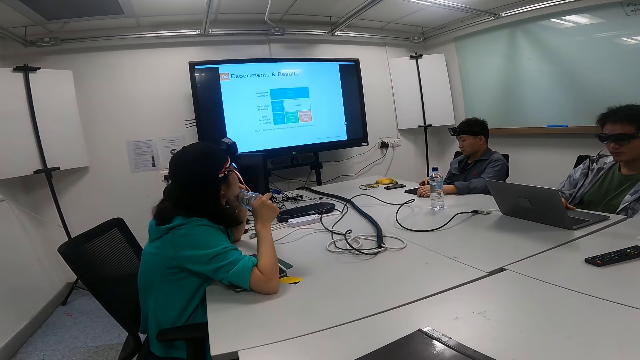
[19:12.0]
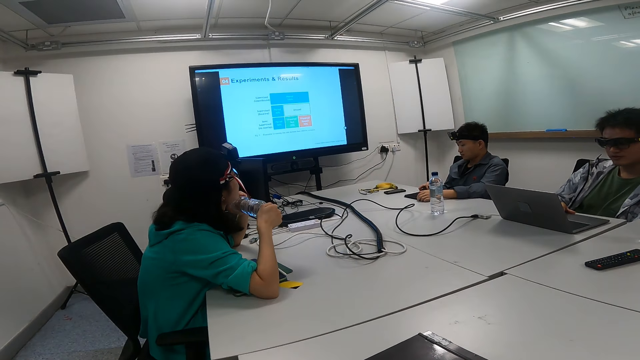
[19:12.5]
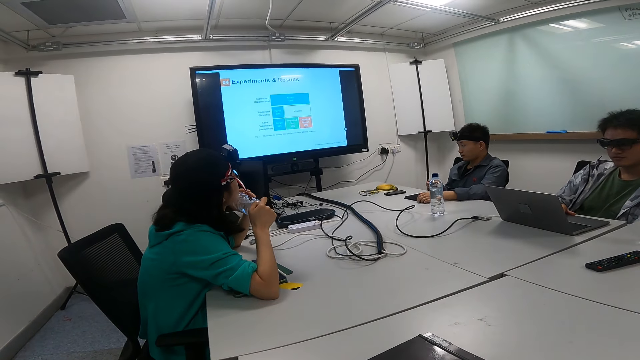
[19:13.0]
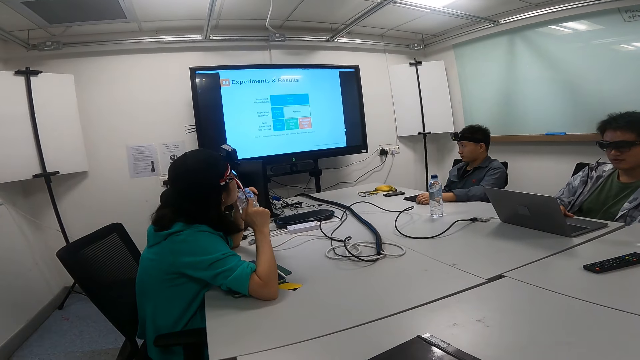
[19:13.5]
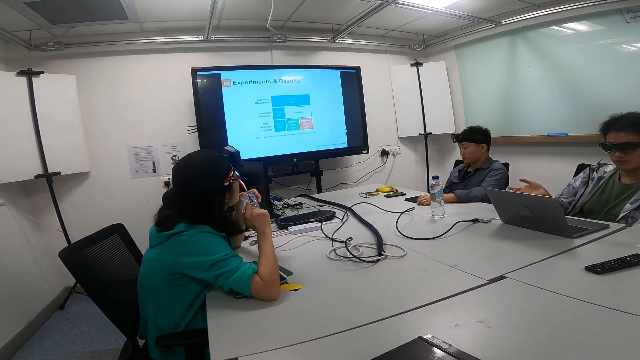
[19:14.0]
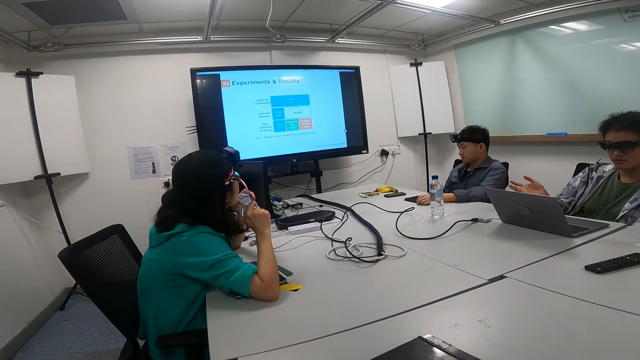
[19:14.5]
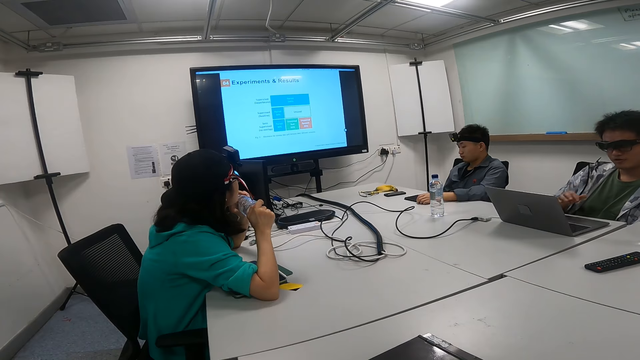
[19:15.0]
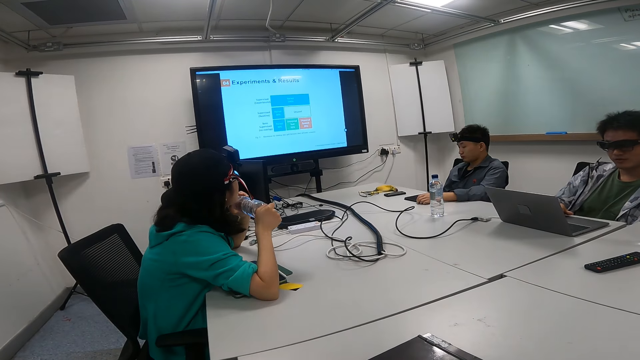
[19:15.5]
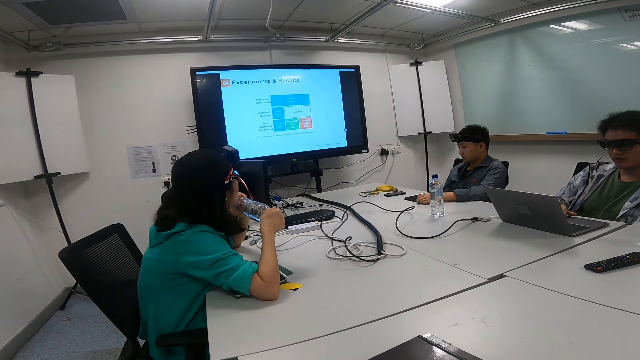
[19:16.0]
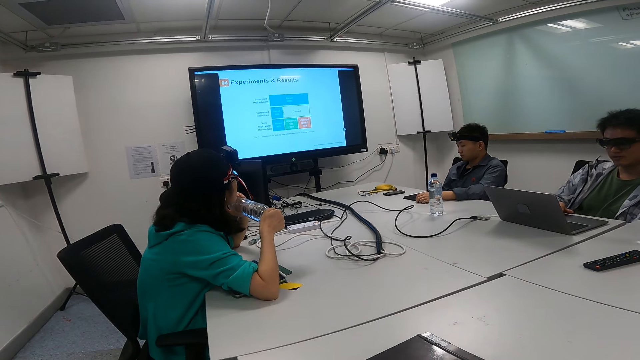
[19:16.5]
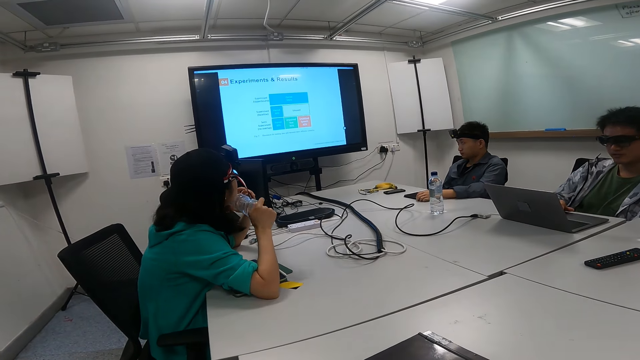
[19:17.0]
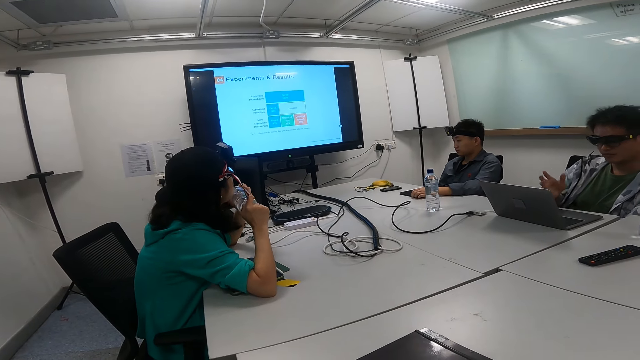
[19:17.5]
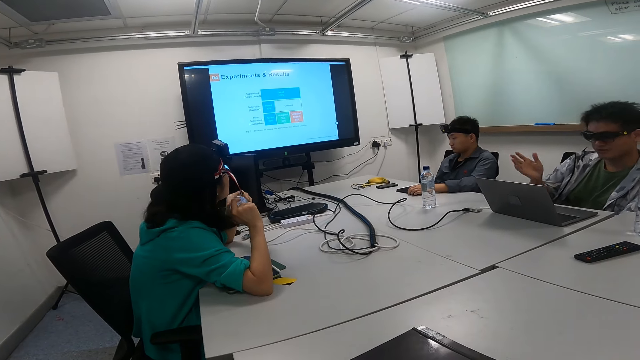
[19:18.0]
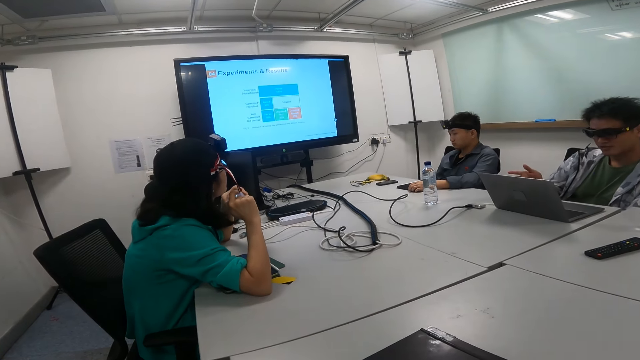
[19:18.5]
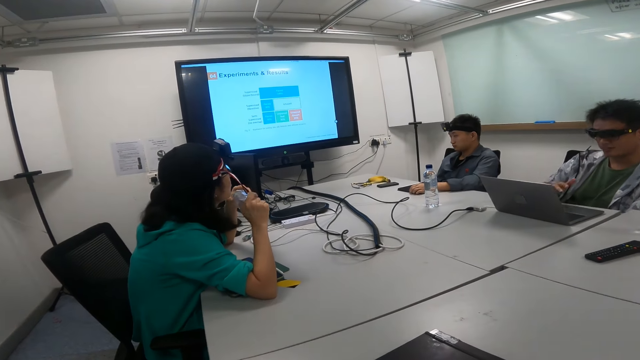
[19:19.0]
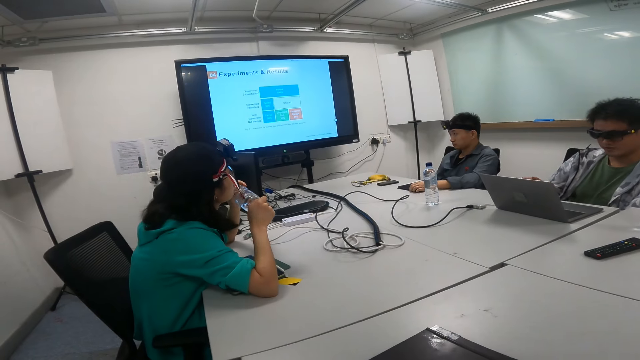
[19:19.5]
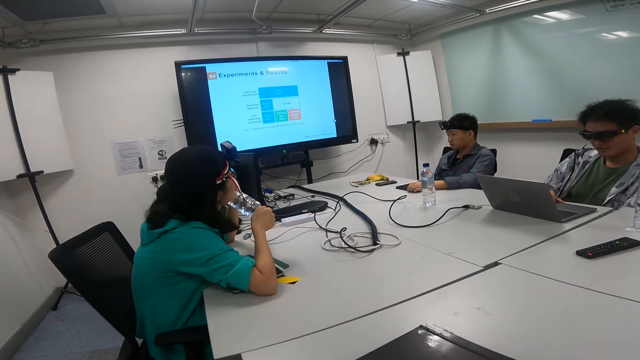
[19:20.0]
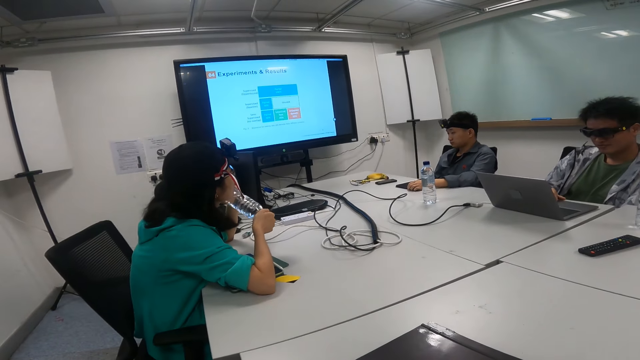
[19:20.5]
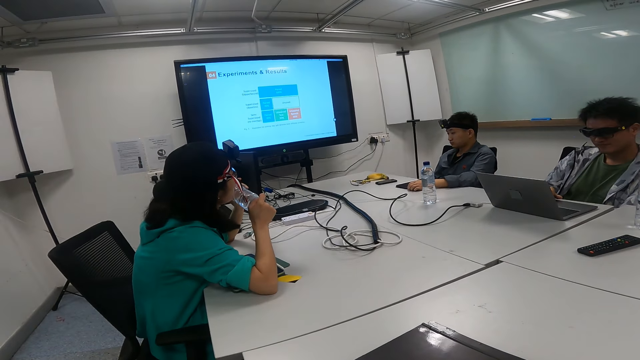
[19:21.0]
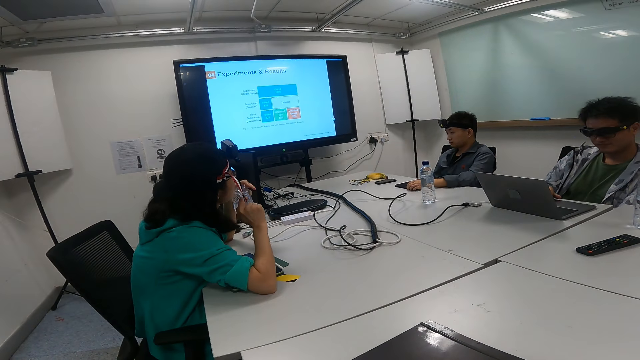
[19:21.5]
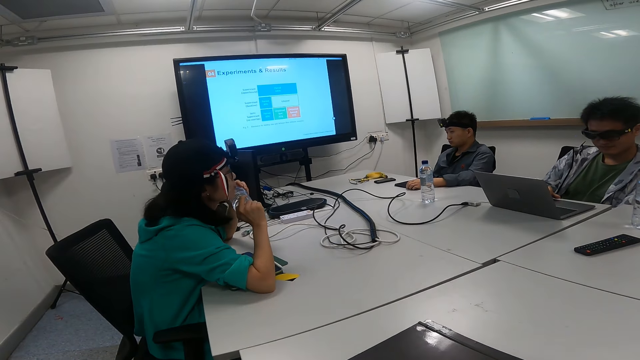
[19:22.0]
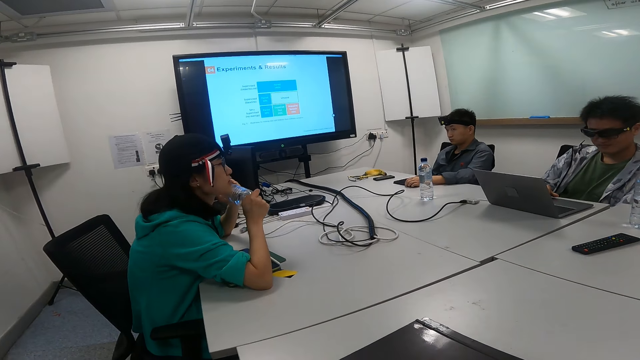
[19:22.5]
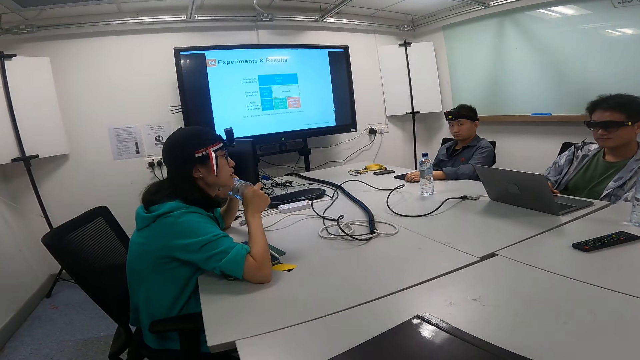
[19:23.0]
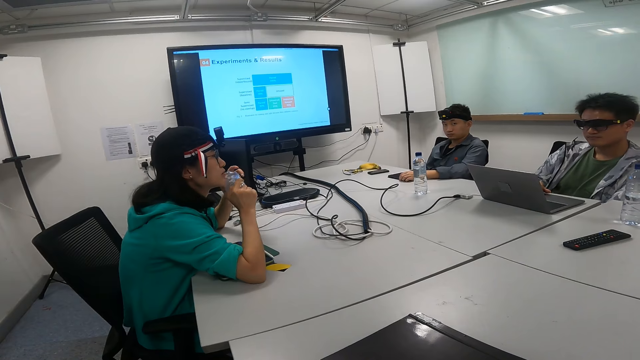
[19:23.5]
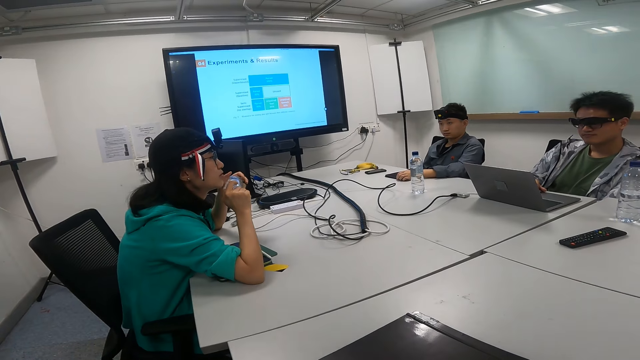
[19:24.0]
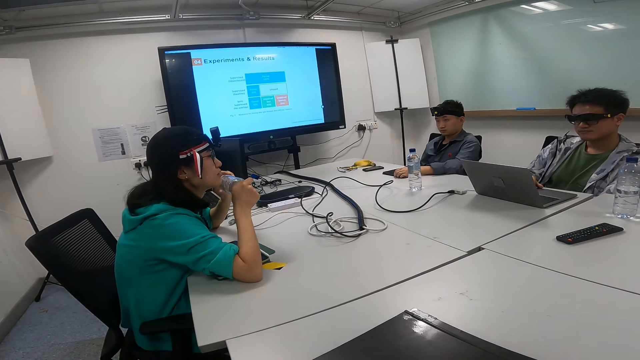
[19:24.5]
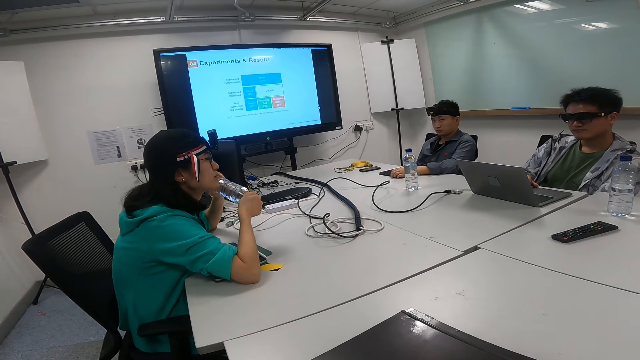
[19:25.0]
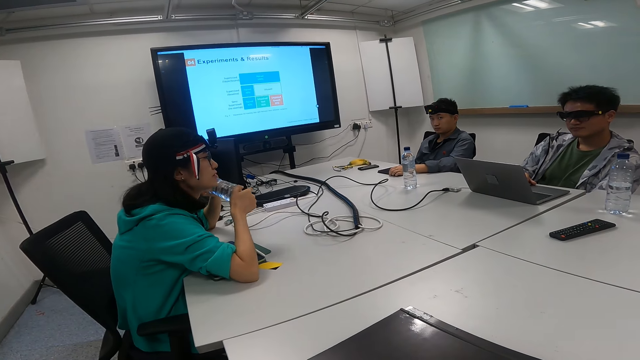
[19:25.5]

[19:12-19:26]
A man gestures with hands. A woman talks to a man. The woman looks at the first man. Another man looks at the woman.

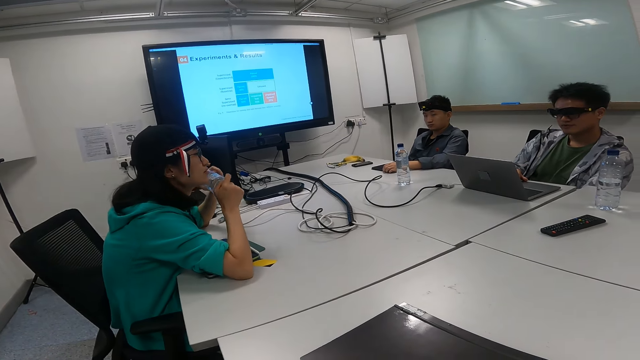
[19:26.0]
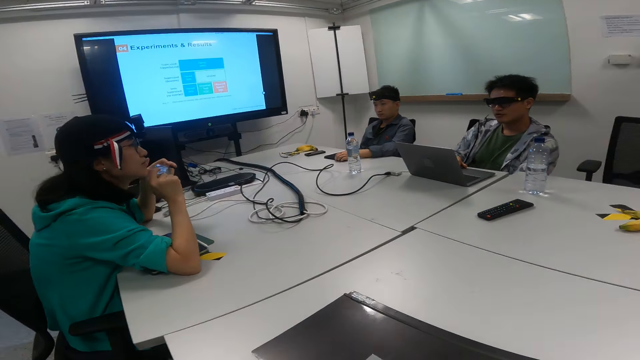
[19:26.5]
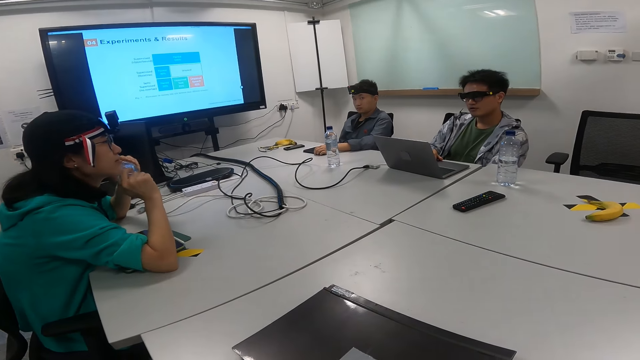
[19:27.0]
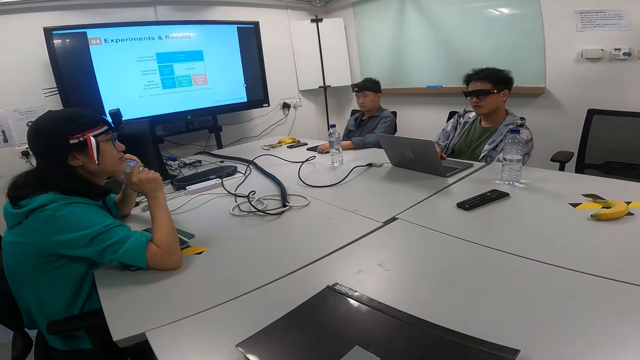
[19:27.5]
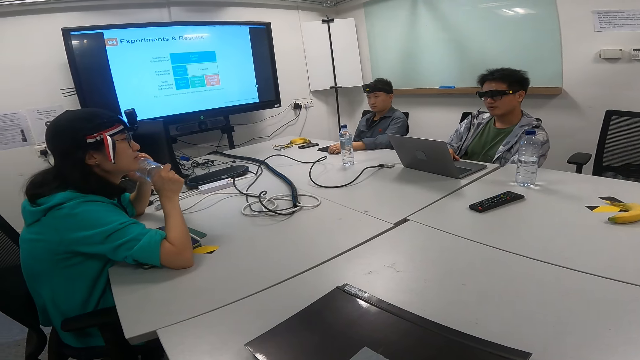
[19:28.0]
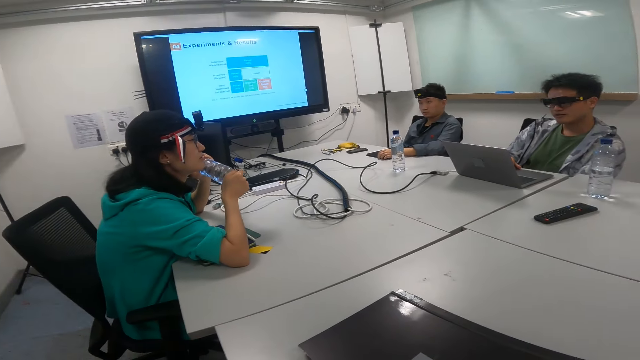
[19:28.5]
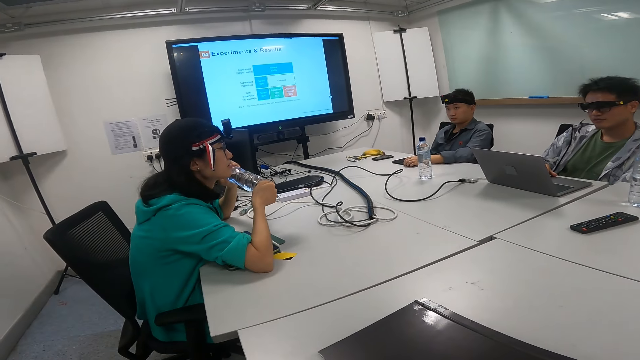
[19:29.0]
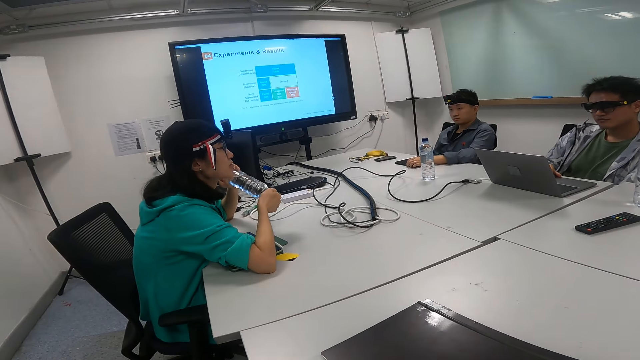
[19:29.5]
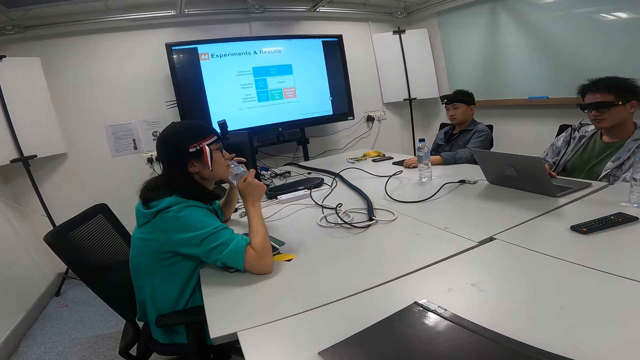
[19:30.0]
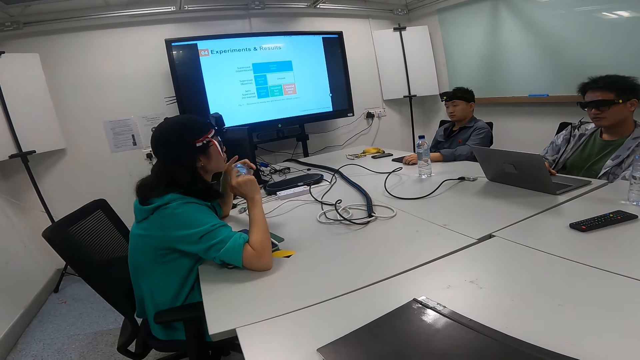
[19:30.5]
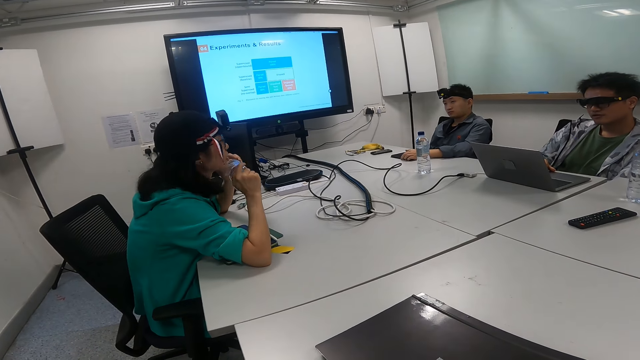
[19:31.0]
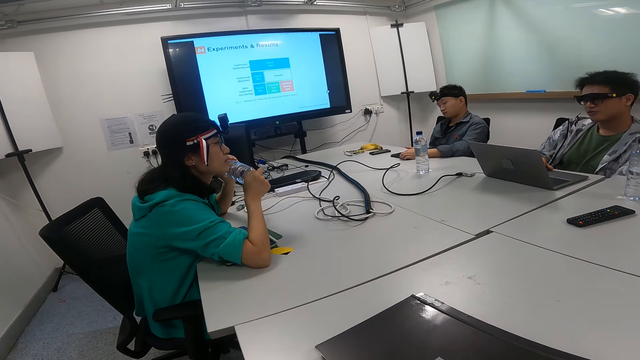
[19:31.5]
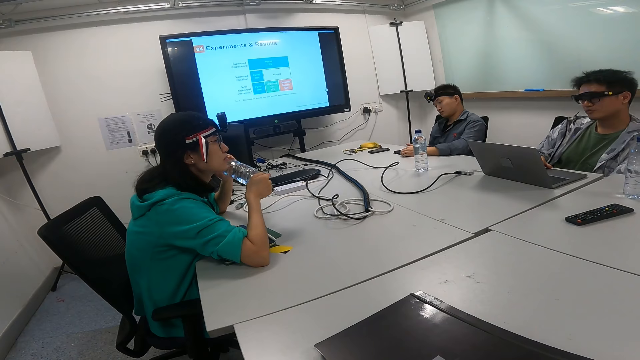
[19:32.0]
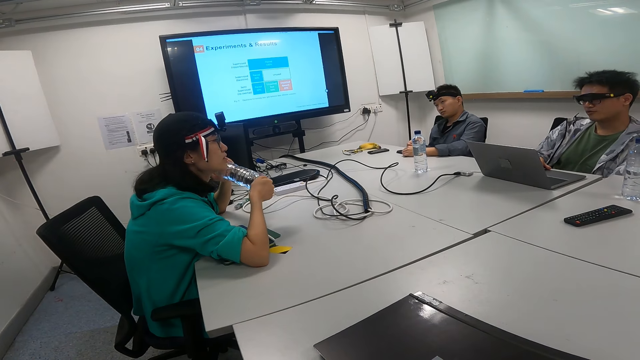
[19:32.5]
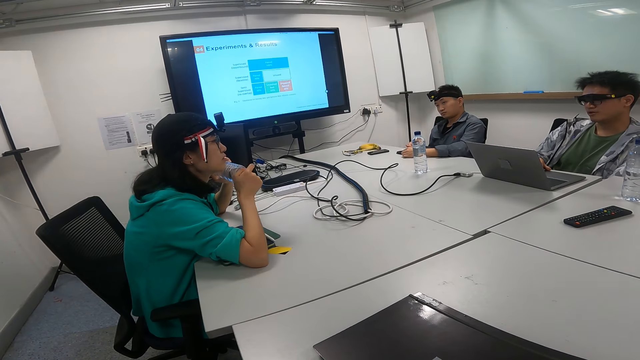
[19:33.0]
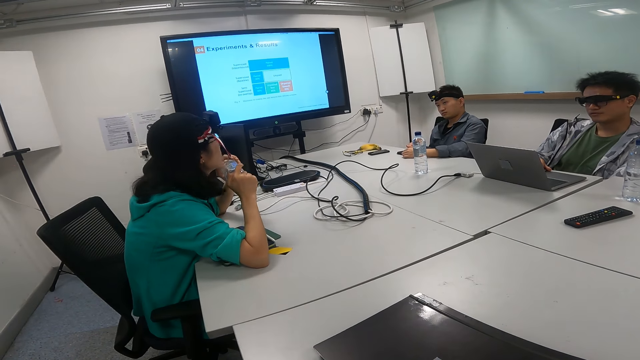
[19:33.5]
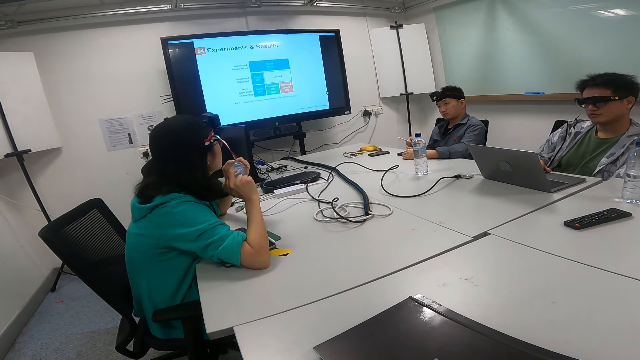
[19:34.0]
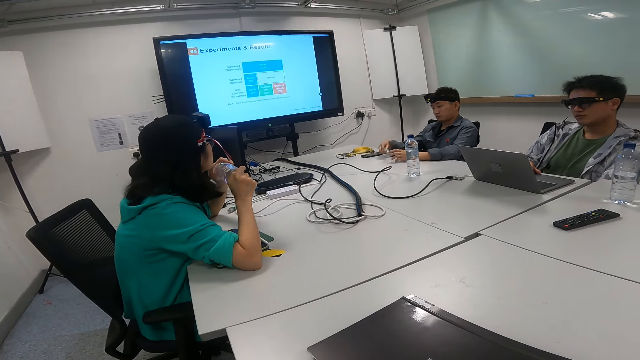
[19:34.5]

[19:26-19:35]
The camera wearer looks at a man. A man talks to a woman. The camera wearer looks at the television screen. Another man looks down.
